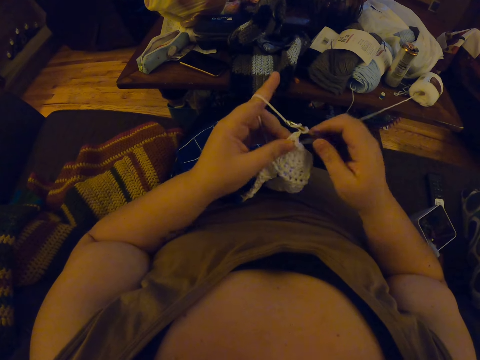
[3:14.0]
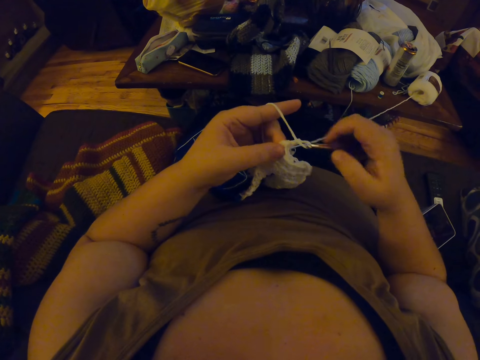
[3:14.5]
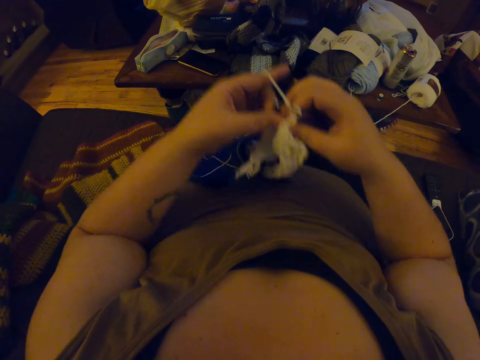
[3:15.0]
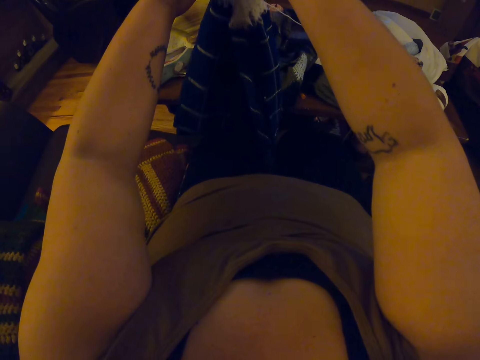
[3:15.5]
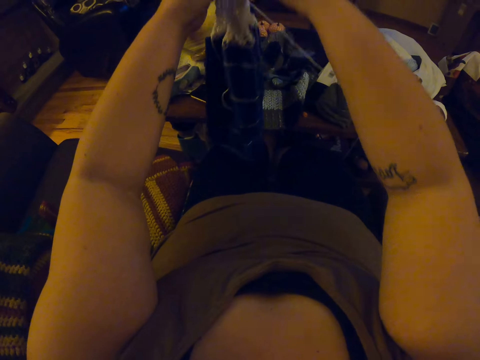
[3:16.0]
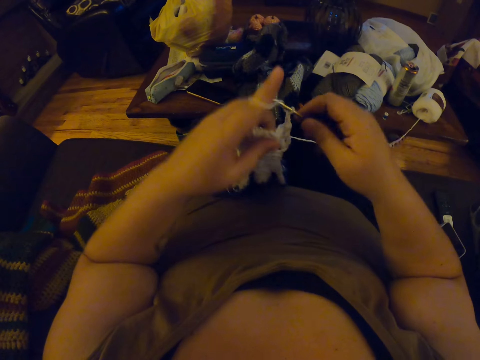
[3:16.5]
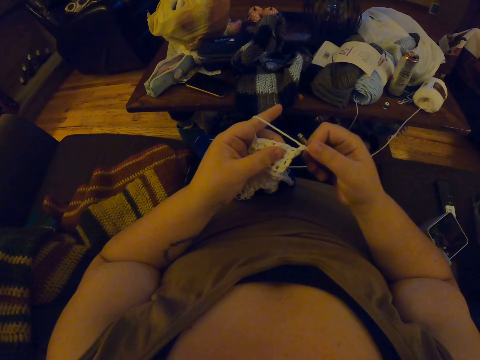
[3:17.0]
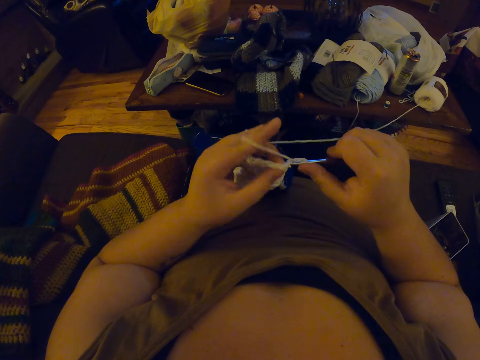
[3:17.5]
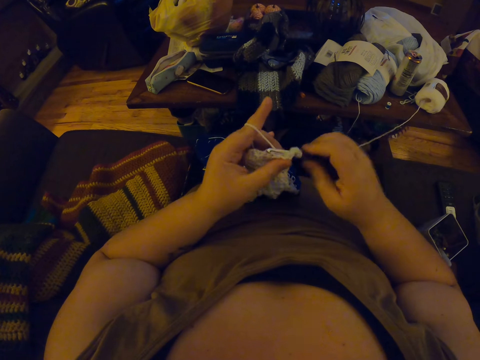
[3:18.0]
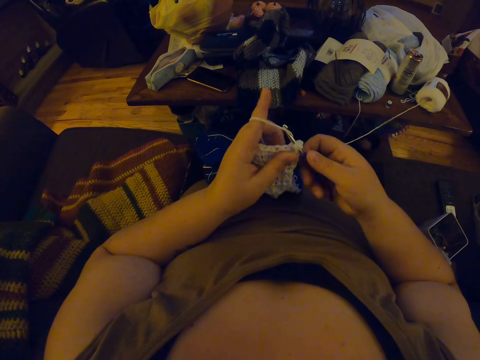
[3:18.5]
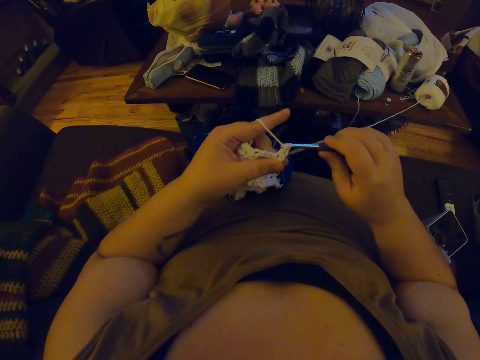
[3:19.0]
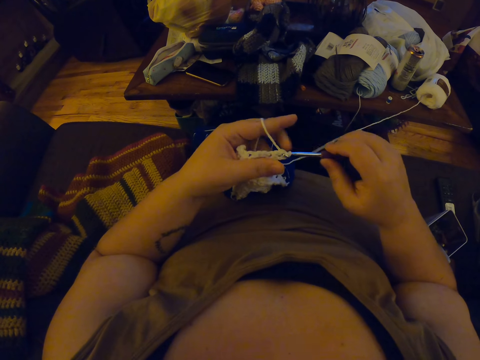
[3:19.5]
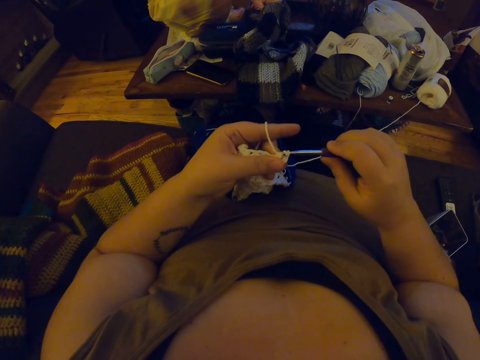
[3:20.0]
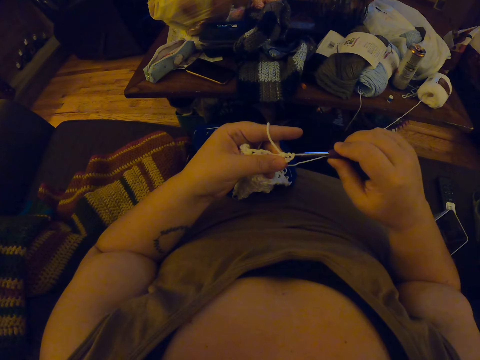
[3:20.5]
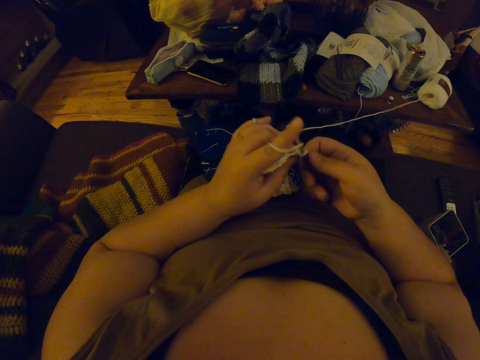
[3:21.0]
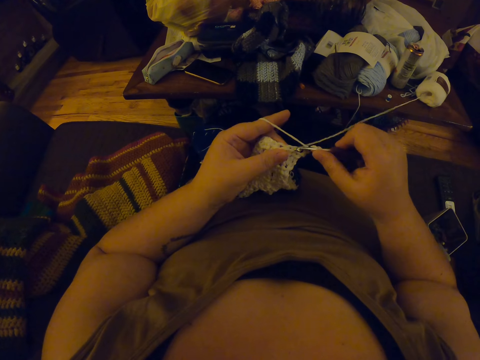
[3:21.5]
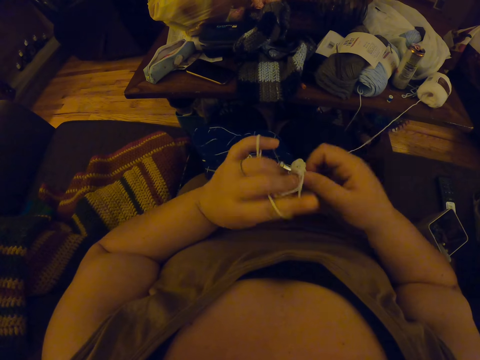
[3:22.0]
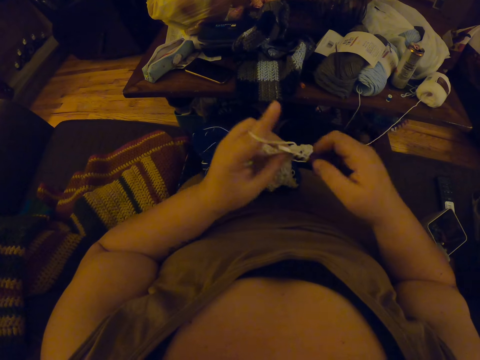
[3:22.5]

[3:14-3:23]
The camera wearer turns the fabric on her lap around again. She straightens the fabric. She continues crocheting with the yarn.

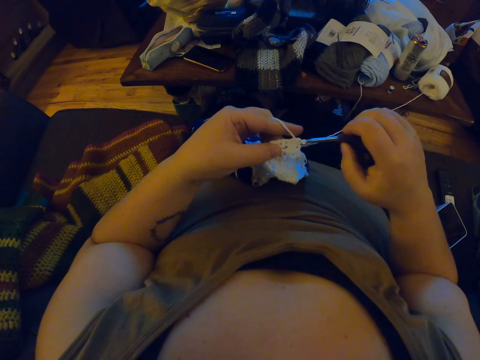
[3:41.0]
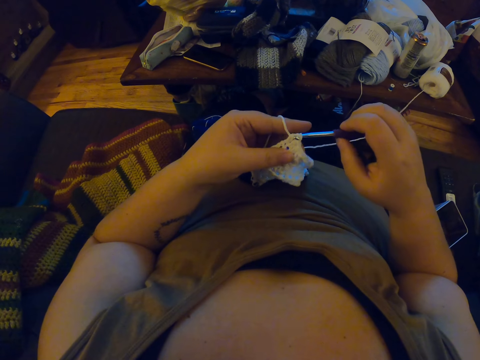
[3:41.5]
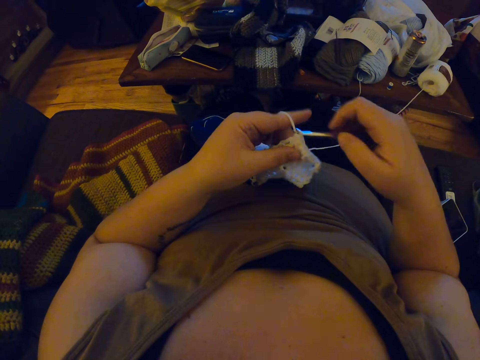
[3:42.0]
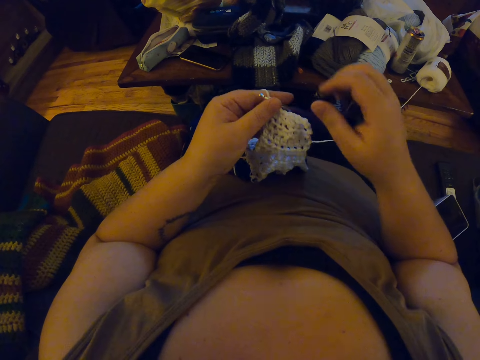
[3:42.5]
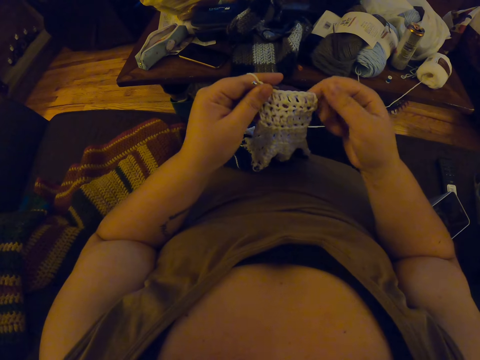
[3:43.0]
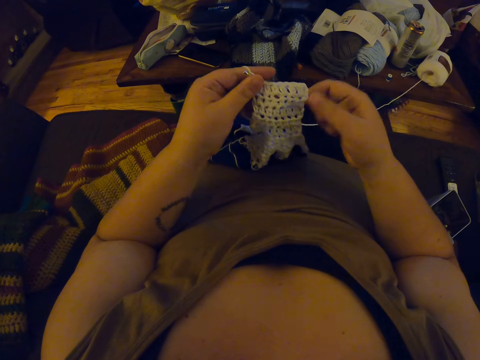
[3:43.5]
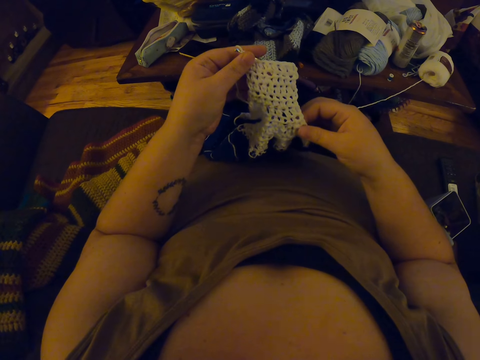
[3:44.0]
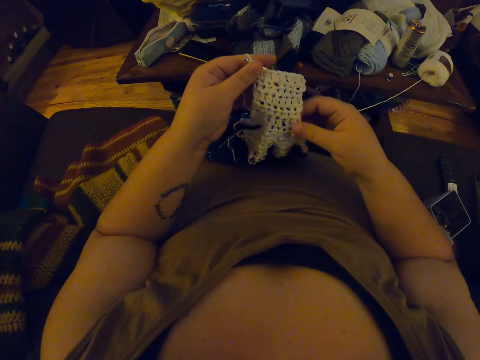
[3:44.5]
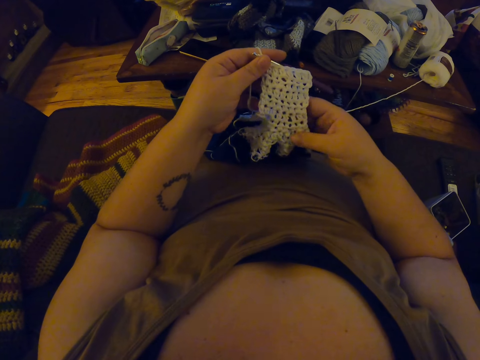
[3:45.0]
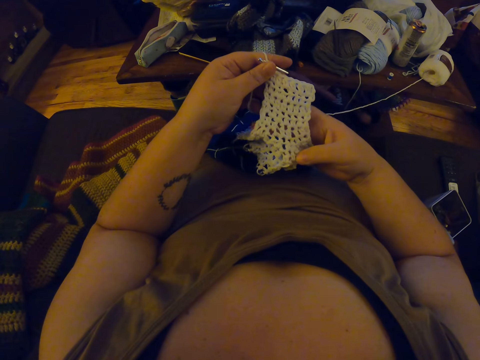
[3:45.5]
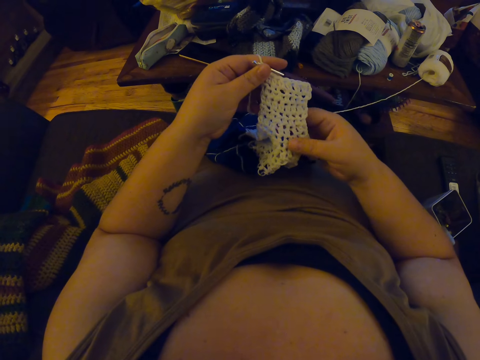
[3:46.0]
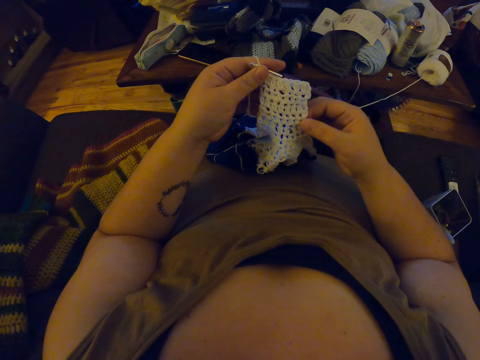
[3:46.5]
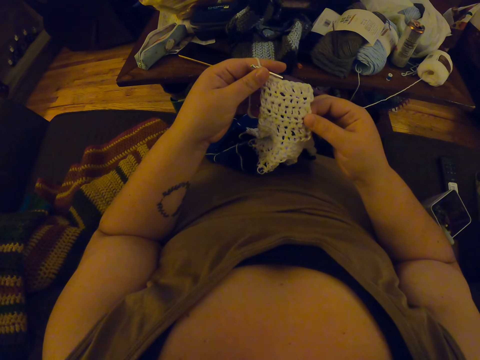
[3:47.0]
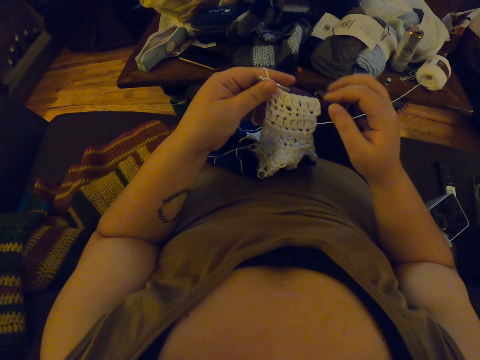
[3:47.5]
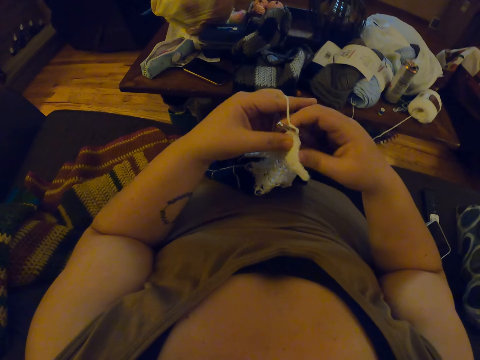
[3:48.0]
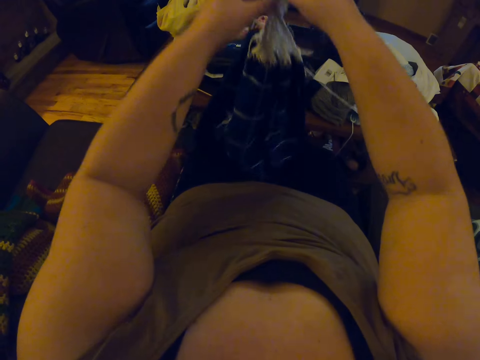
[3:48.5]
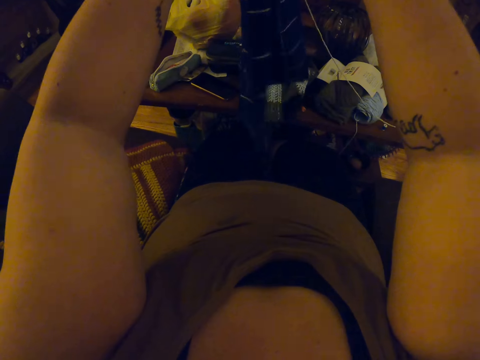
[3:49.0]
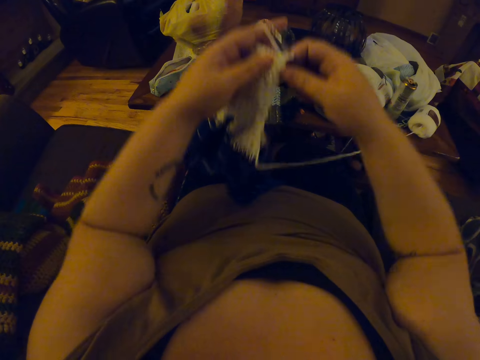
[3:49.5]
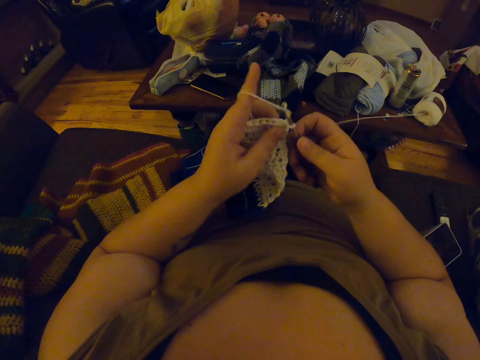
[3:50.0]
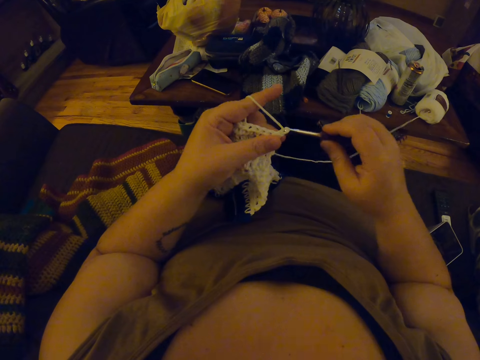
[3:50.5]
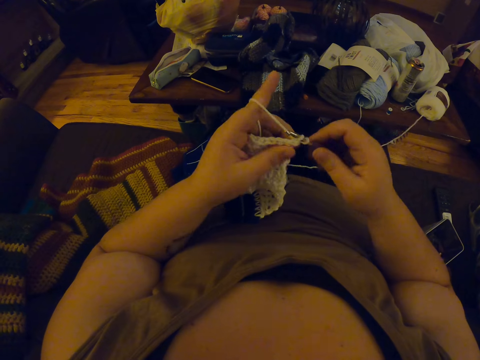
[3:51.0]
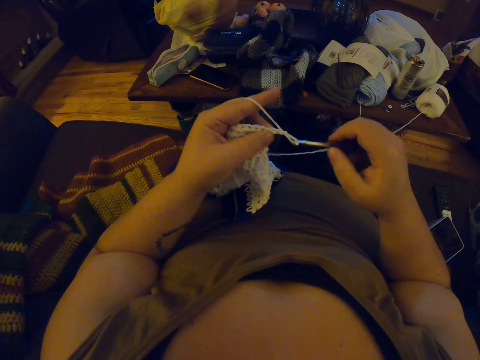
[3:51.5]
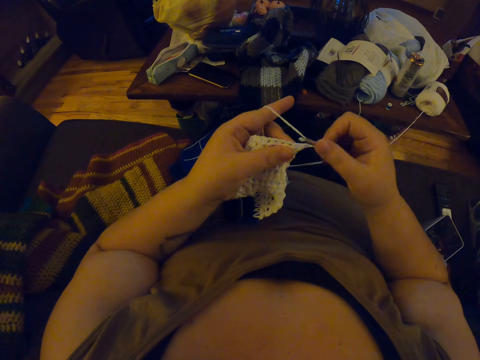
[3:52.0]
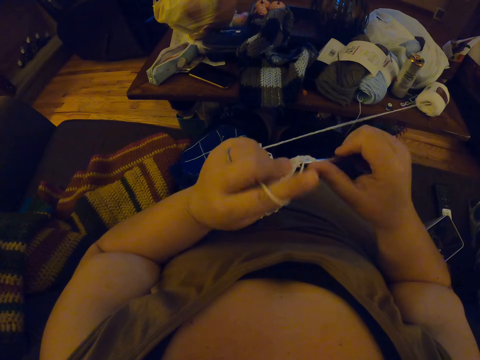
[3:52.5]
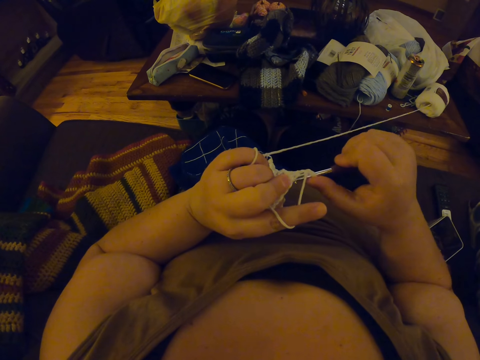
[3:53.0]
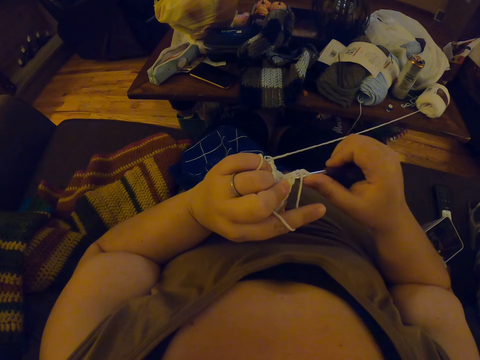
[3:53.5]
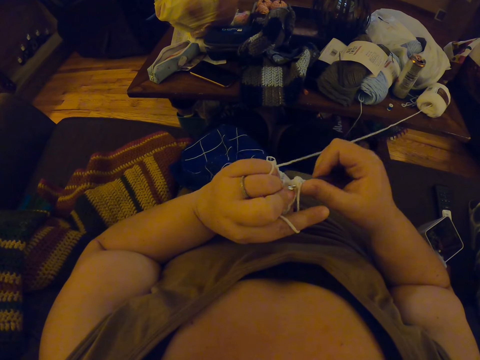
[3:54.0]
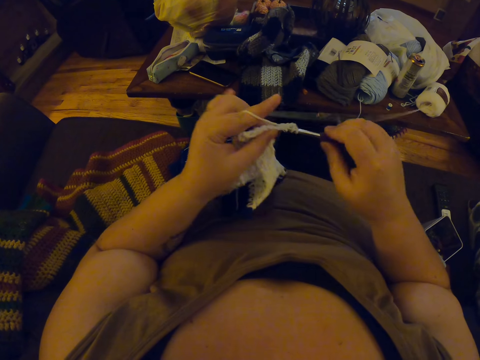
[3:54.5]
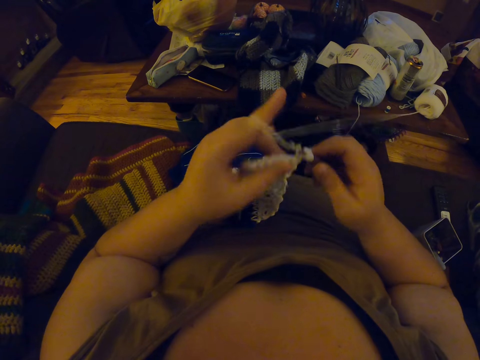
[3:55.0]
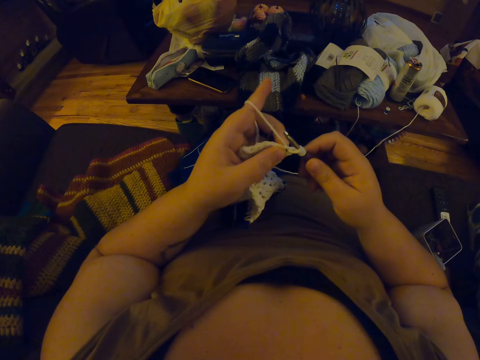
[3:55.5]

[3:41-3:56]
The camera wearer touches the edge of the fabric with her right hand. She straightens the fabric. She turns the fabric on her lap around again. She knits the fabric with a crochet needle and the yarn.
